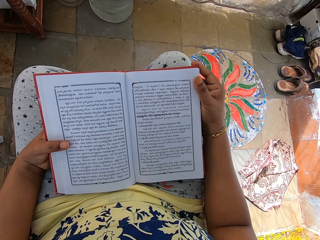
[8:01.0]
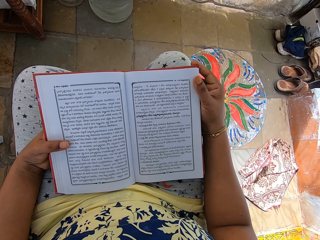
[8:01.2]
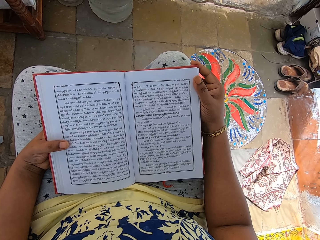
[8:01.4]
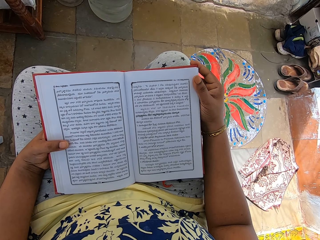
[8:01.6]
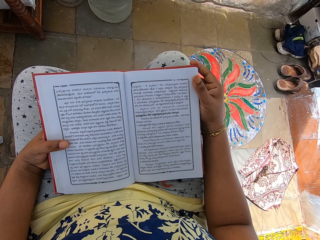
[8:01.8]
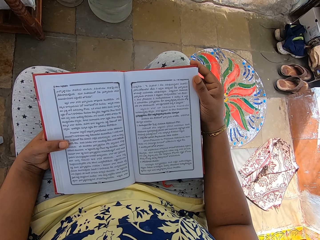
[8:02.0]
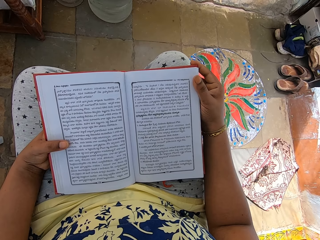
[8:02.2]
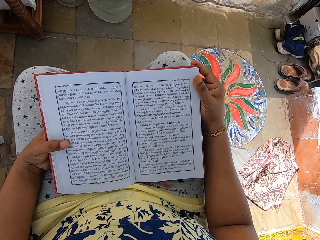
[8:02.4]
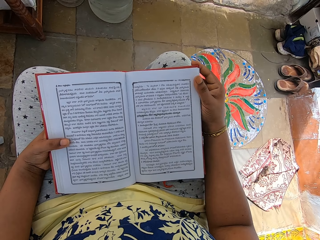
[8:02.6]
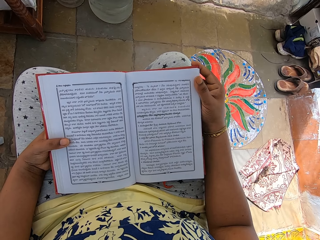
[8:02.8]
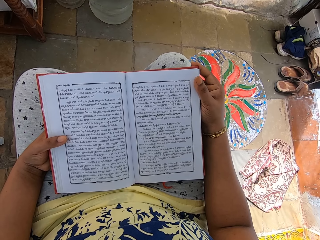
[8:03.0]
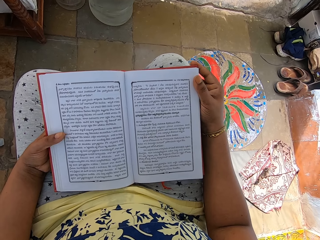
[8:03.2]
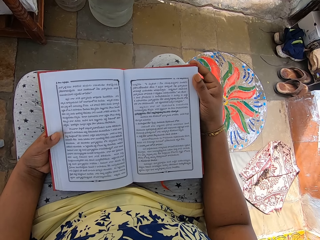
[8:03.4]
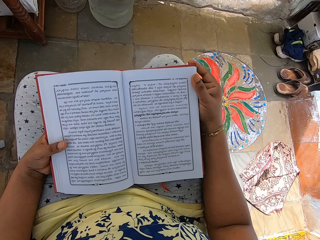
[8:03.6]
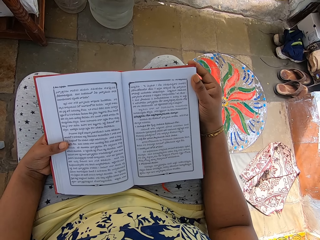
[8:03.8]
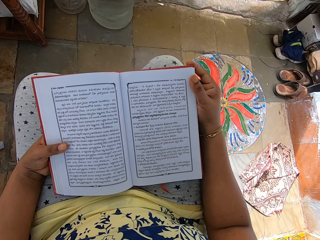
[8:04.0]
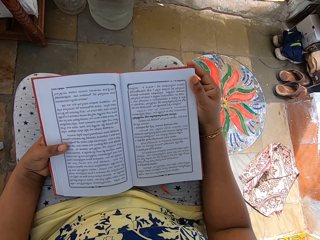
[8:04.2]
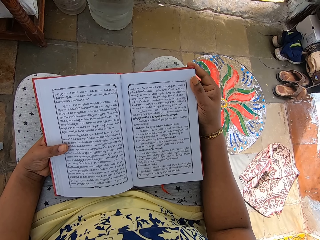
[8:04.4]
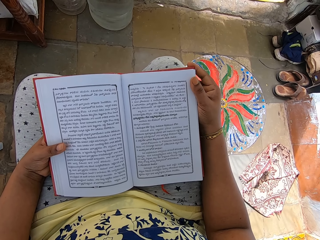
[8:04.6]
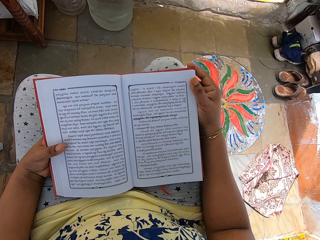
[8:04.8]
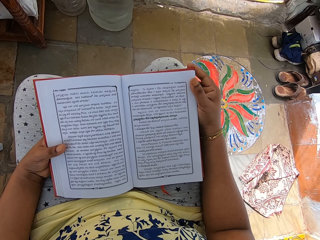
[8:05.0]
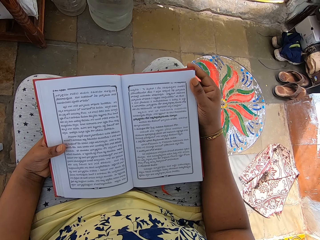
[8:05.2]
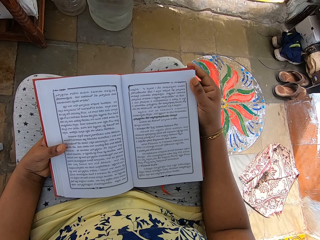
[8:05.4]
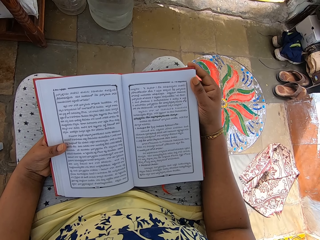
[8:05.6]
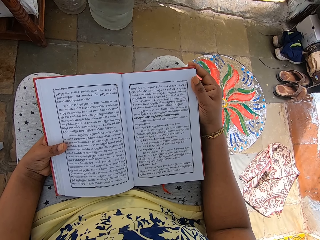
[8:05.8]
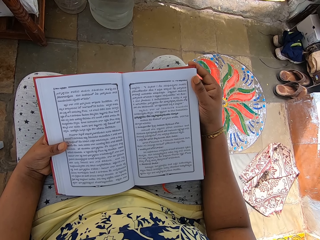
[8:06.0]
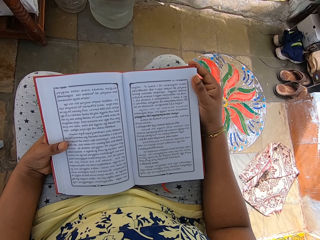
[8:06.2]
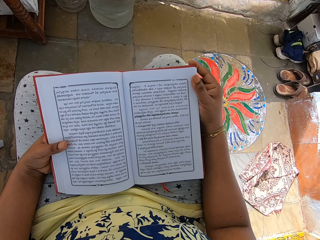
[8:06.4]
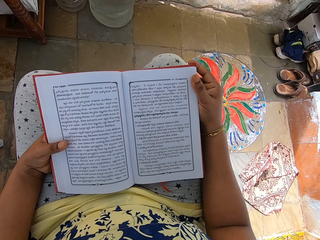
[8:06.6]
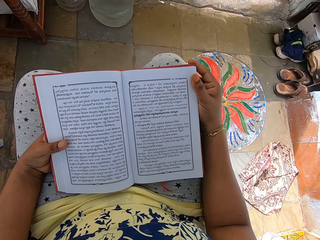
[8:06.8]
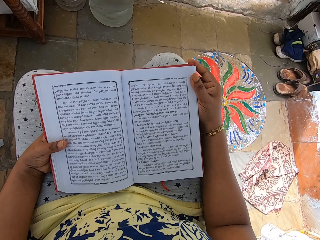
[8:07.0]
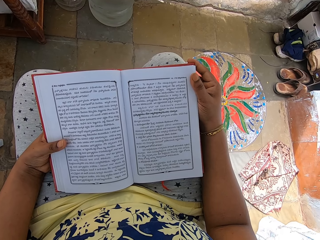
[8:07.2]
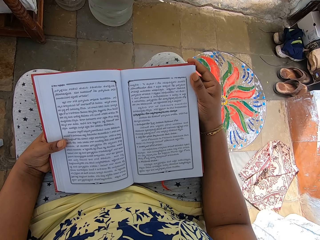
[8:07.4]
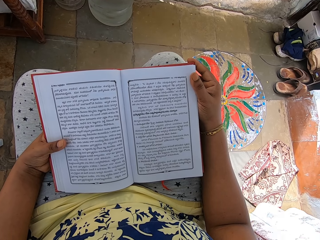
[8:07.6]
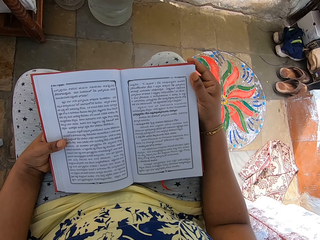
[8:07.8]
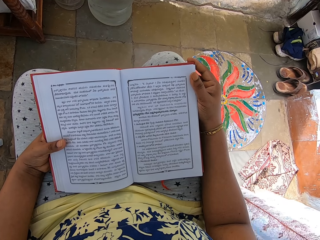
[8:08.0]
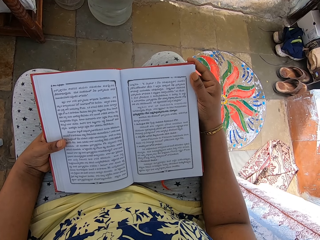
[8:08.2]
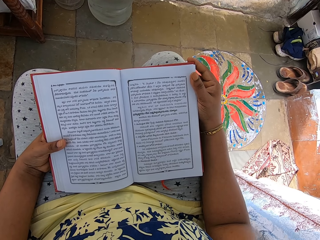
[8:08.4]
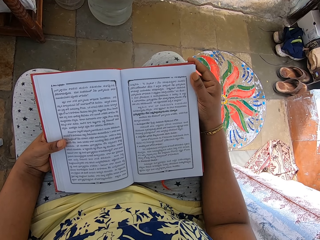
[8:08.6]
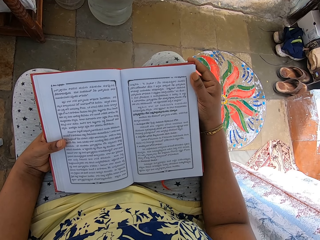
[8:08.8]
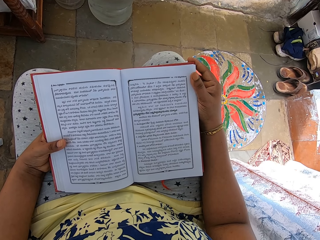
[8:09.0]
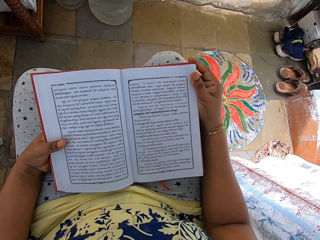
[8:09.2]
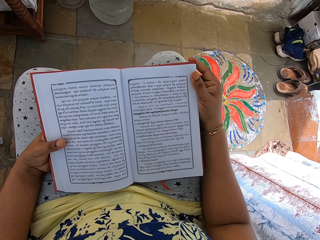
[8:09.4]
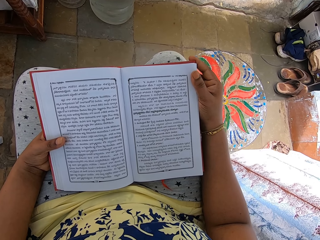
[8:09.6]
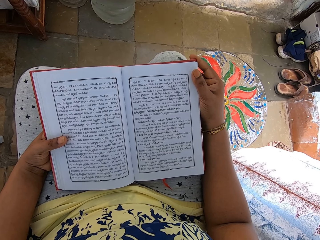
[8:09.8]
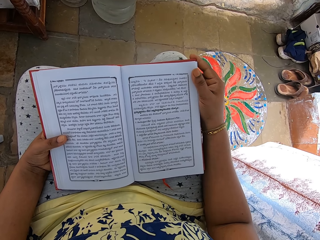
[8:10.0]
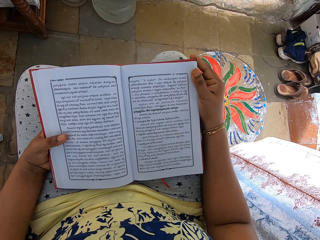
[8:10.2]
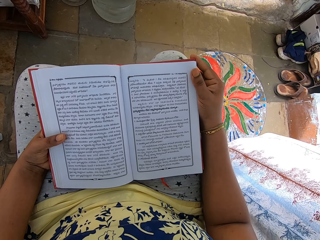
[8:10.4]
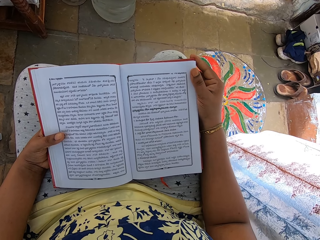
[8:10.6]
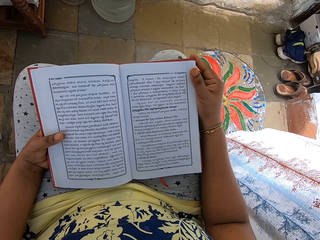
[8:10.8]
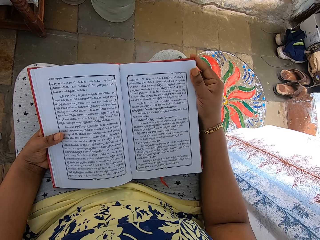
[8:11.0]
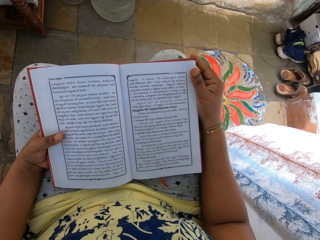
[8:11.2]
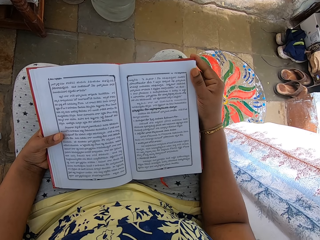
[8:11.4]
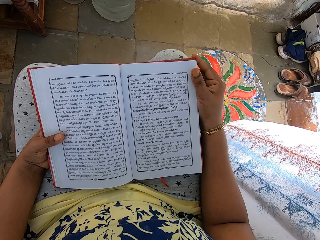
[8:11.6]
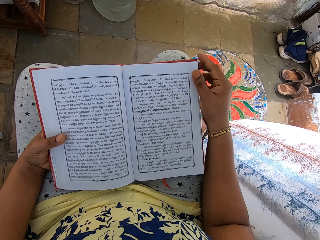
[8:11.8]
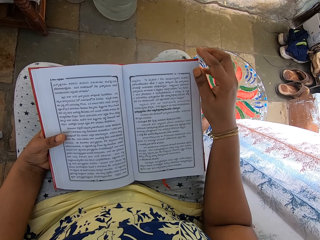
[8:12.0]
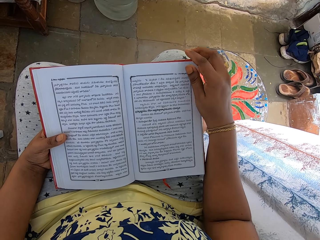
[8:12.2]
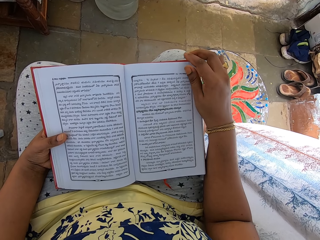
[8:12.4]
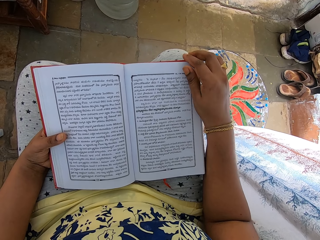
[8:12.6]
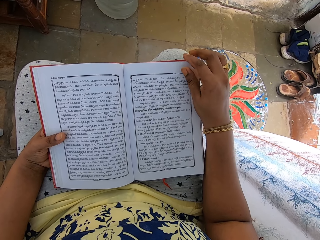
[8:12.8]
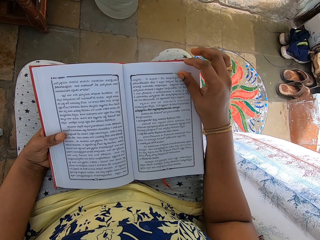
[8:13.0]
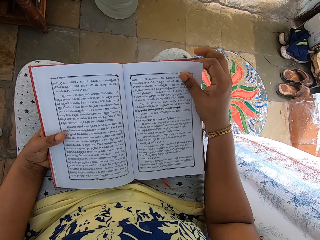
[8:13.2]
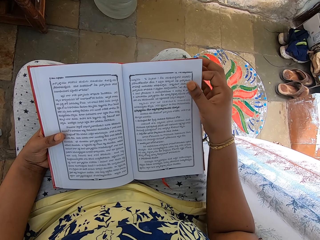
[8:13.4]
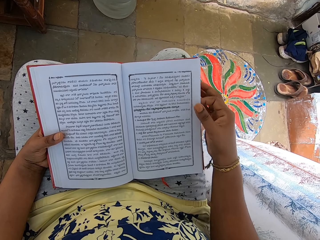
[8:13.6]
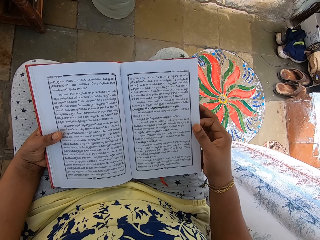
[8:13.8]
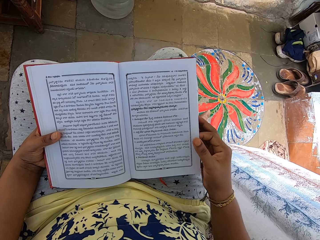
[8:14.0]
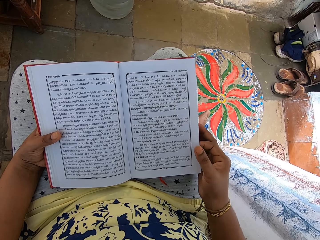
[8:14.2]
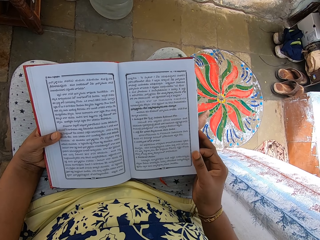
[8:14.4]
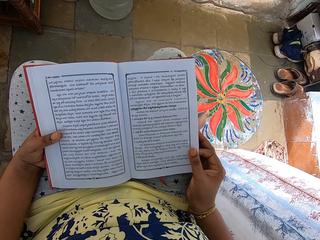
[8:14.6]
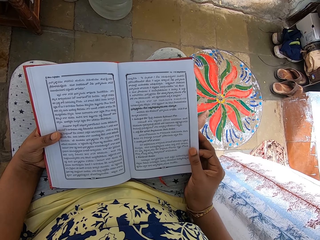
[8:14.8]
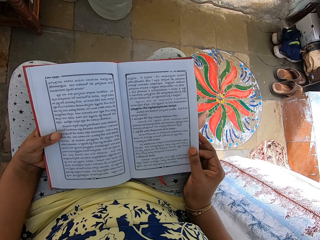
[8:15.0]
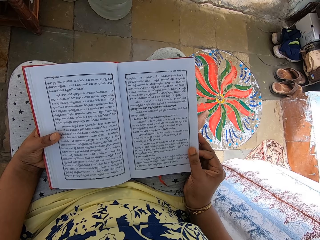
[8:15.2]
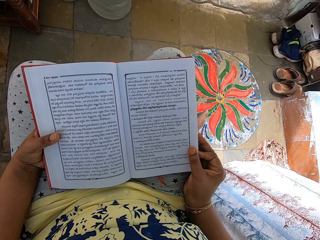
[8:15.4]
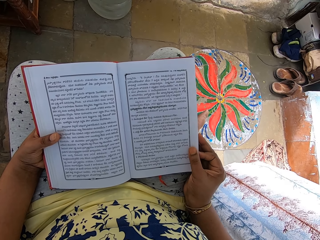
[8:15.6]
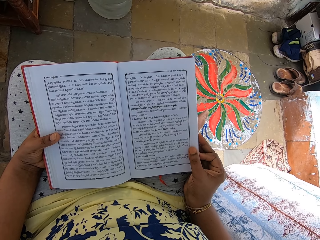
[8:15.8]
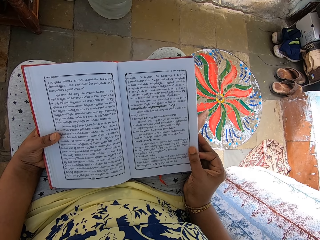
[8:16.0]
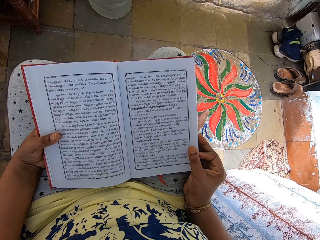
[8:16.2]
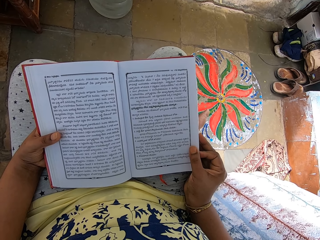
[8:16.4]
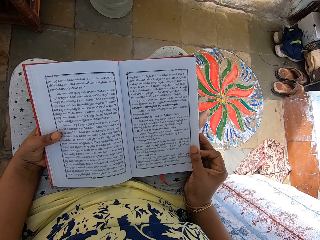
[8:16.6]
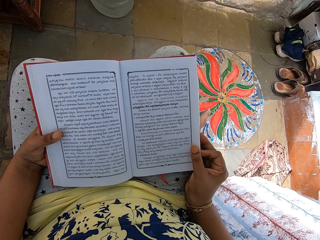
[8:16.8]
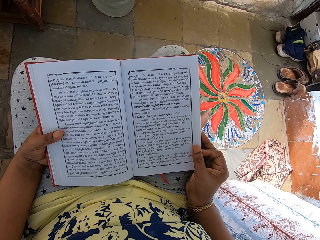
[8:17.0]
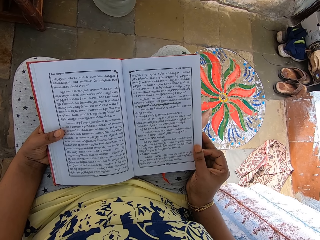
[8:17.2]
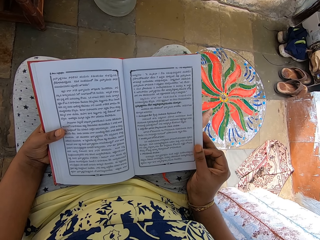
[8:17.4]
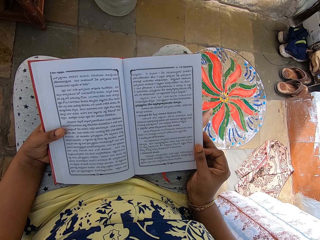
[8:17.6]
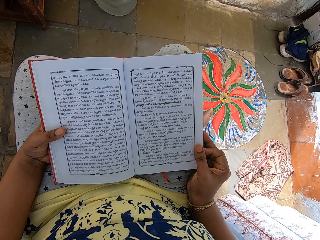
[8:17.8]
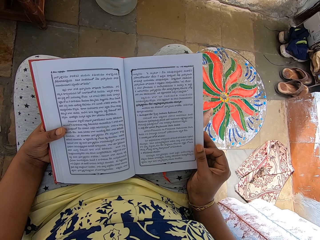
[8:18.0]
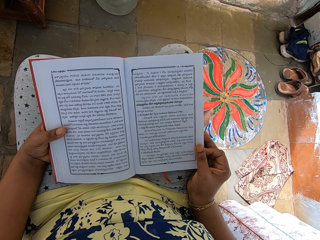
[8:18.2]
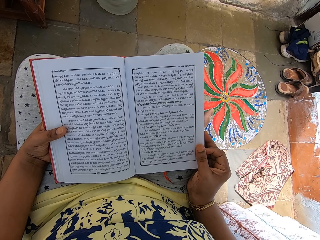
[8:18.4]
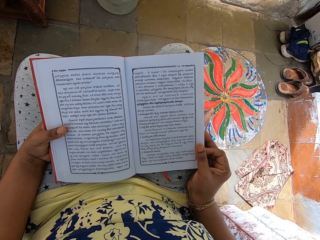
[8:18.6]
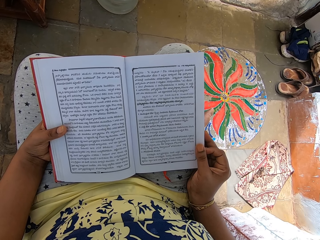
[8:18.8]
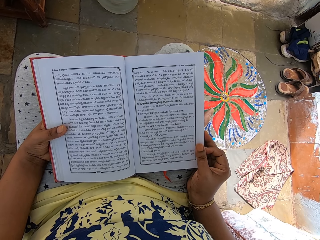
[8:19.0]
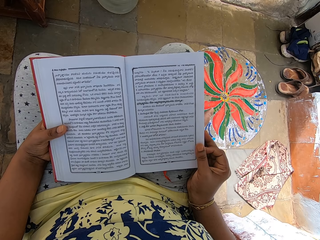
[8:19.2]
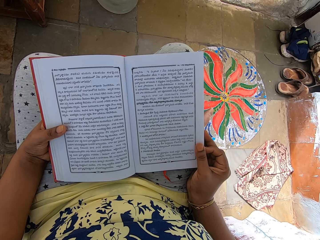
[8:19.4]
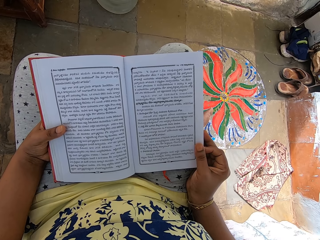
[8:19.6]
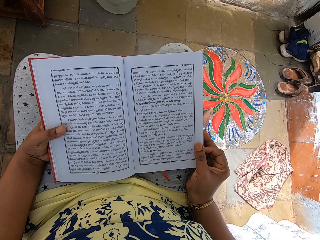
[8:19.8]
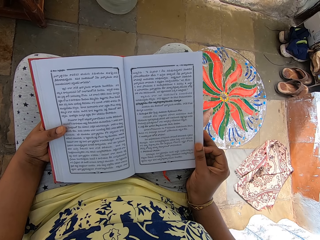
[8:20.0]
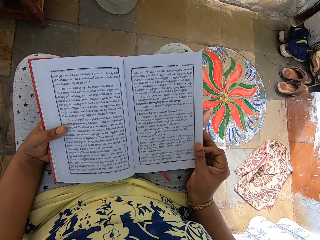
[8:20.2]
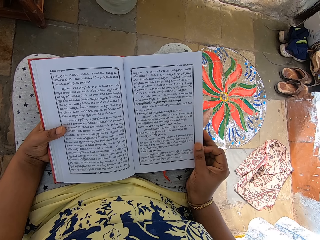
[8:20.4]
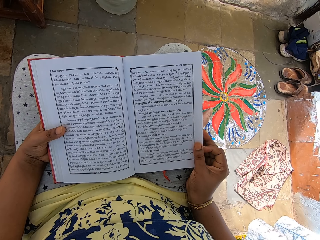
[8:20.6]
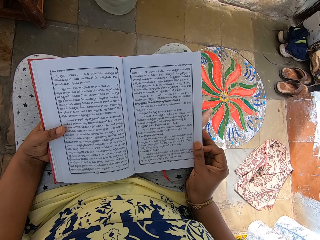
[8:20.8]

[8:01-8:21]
The camera wearer moves the left hand thumb finger on the book. She lifts a page of the book with her right hand. She moves her finger through the page of the book in her left hand. She holds the book with both hands.

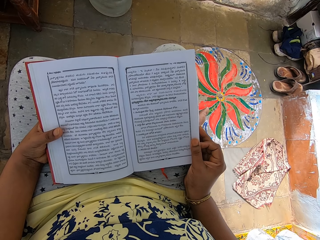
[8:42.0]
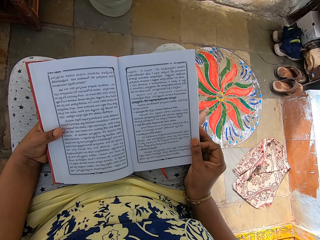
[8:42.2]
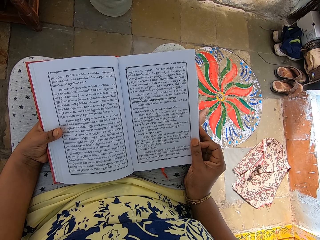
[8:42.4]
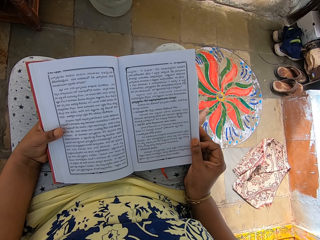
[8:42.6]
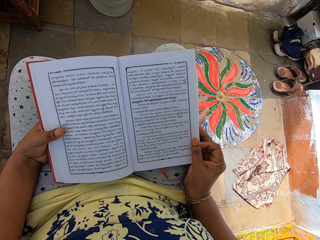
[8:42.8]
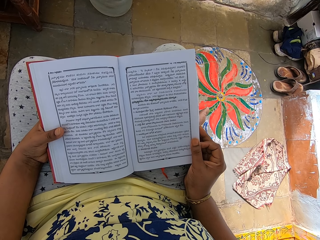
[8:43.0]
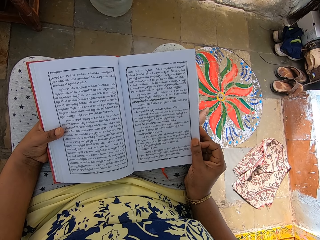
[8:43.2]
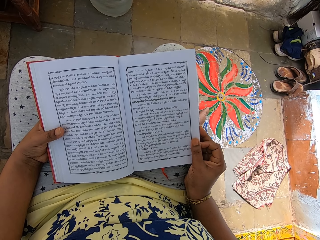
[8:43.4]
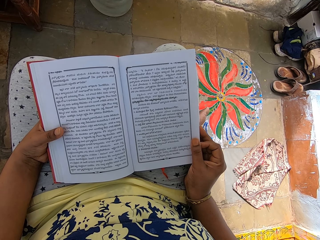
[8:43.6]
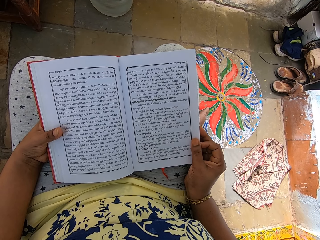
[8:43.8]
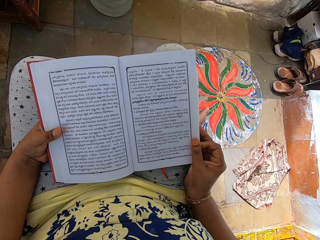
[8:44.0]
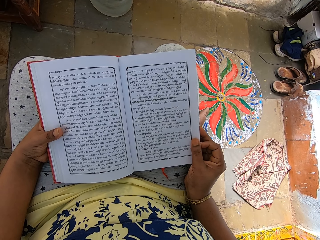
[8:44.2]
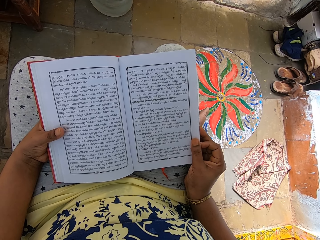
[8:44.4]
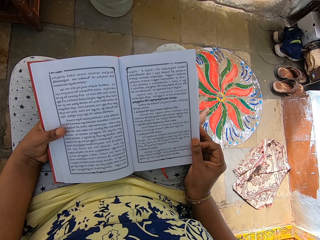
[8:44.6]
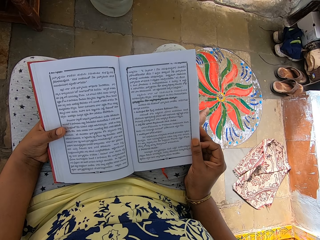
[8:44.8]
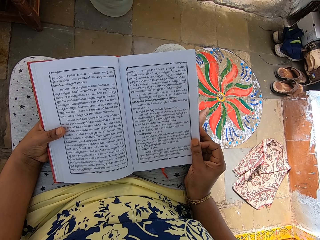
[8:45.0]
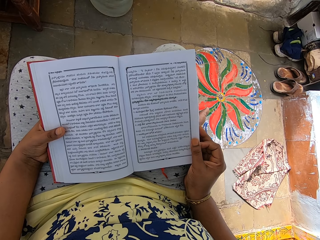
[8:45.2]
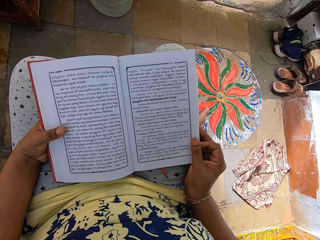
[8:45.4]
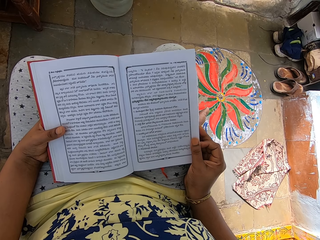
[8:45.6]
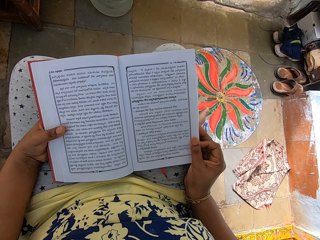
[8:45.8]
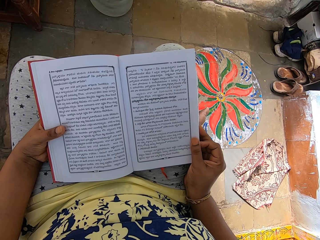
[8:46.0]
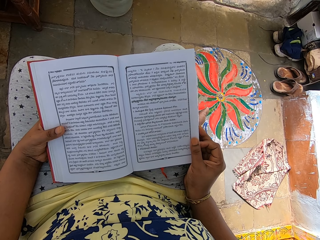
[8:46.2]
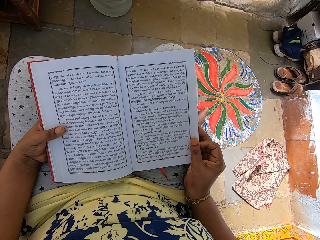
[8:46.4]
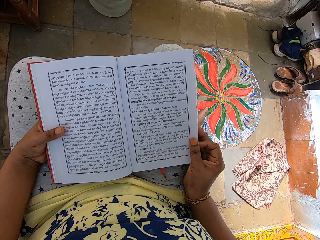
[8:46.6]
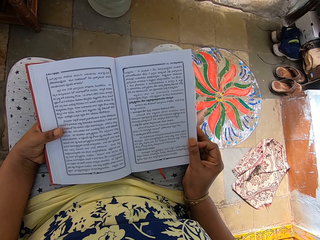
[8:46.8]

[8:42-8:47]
The camera wearer moves the left hand thumb finger on the book.
